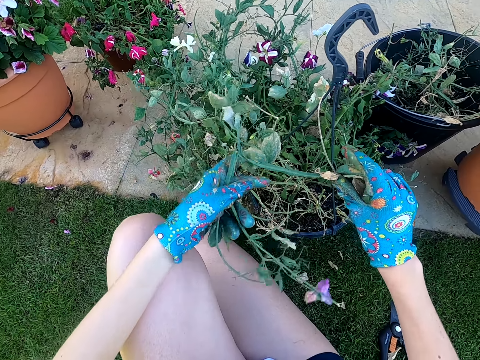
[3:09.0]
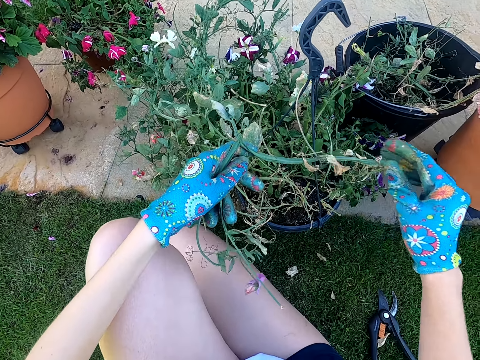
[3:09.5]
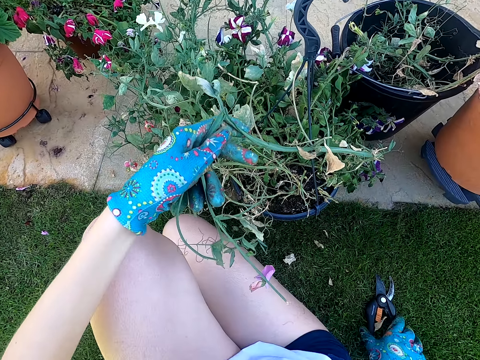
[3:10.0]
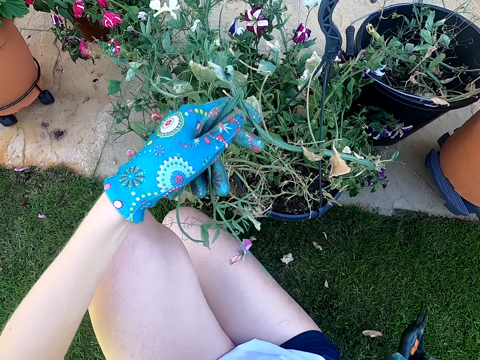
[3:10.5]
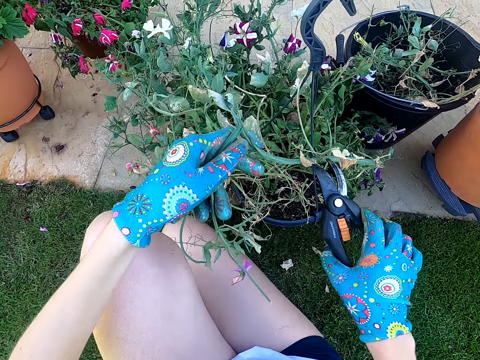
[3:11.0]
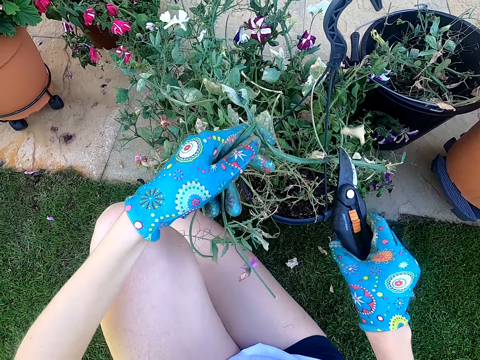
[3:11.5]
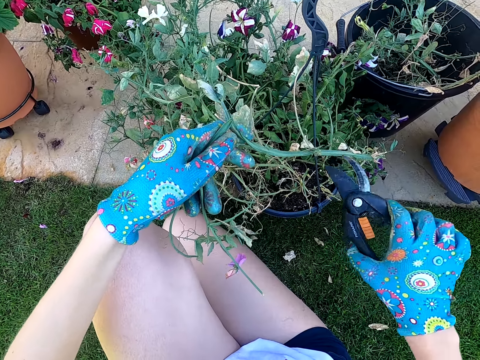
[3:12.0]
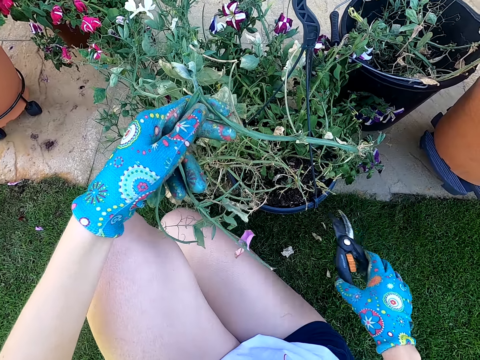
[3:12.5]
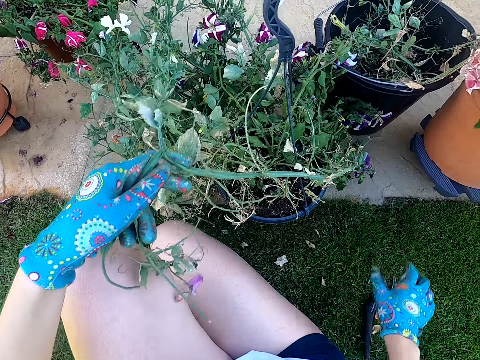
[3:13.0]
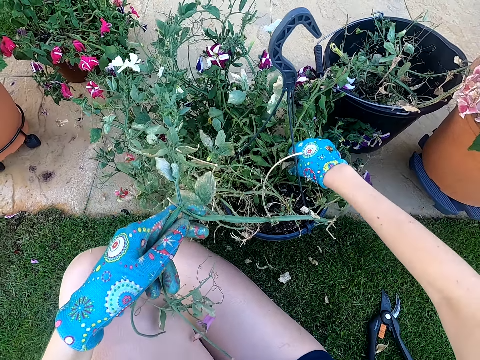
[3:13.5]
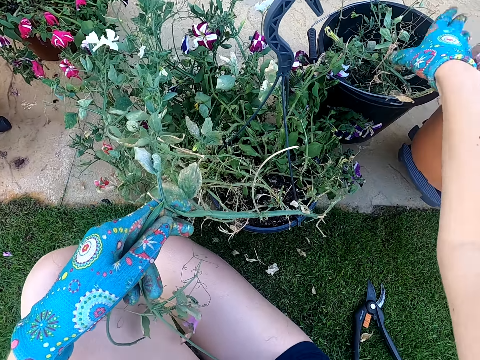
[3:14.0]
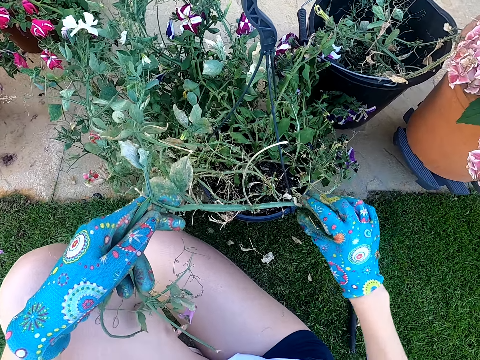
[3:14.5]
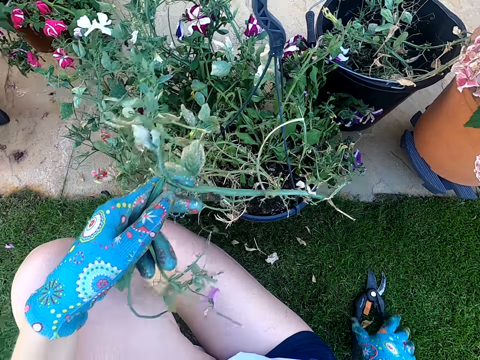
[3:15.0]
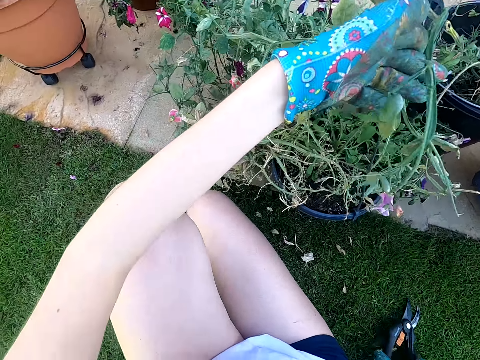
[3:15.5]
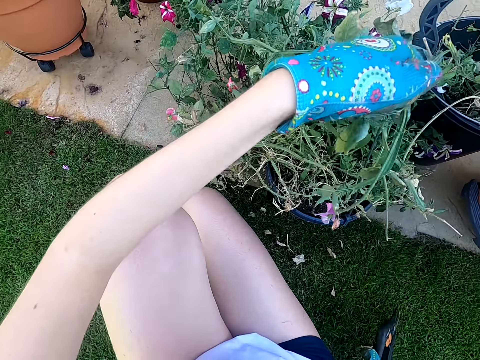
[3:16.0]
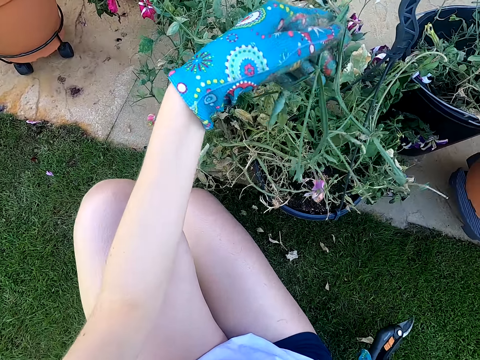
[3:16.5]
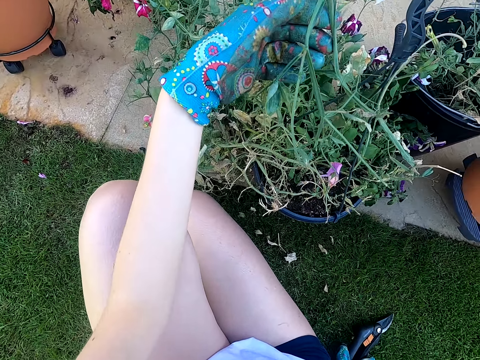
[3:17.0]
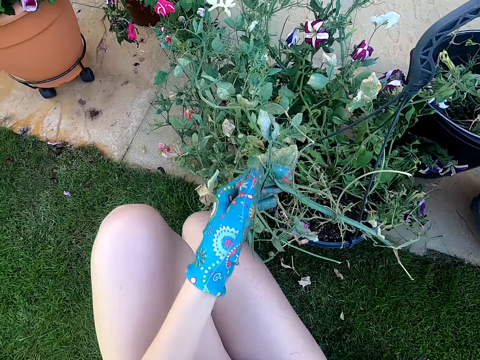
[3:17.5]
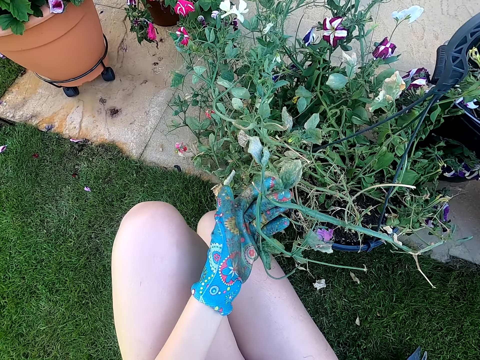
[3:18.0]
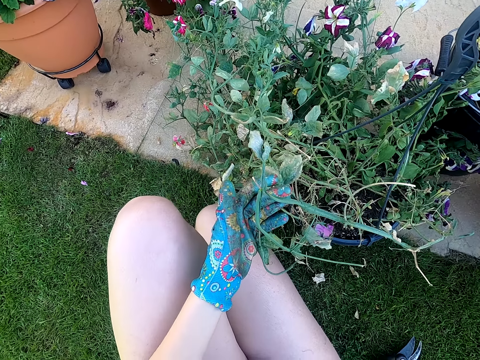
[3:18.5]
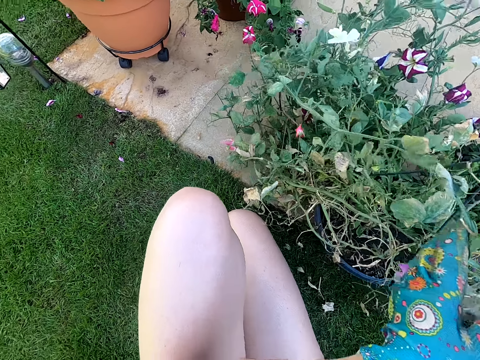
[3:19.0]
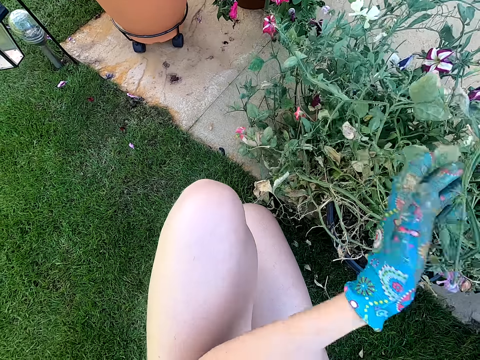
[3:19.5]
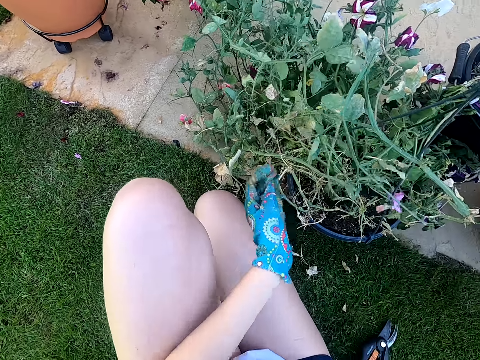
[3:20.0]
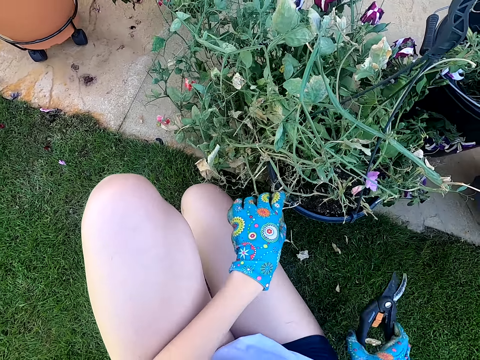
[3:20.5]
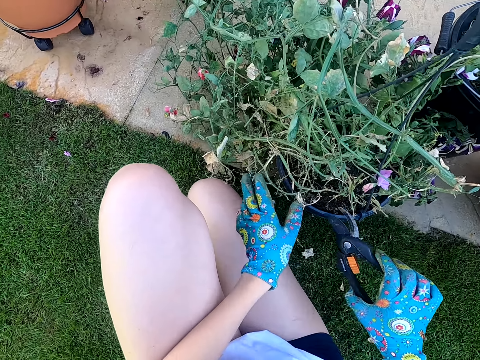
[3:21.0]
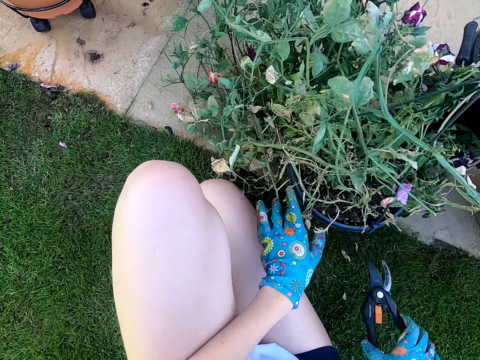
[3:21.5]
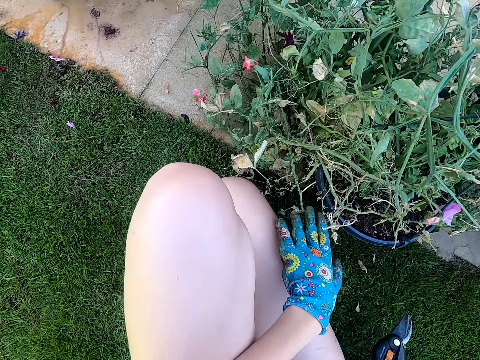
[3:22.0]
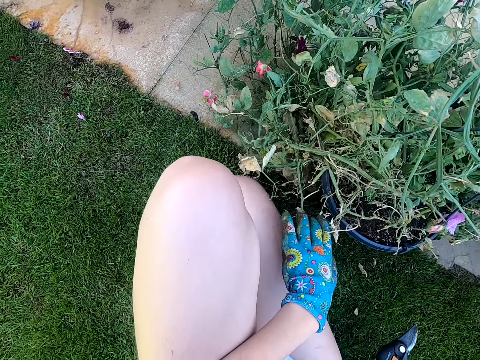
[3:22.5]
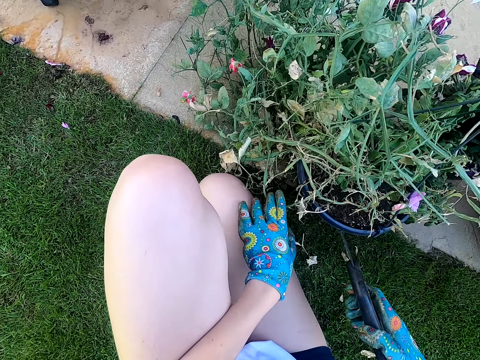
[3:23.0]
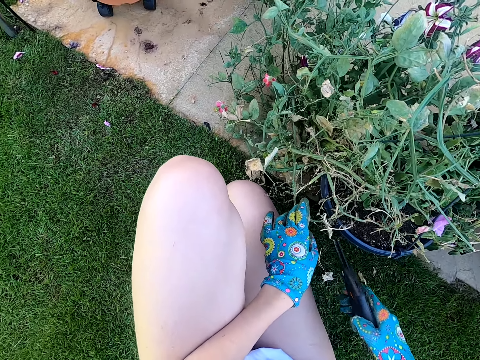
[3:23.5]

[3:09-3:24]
The camera wearer picks up the lopper shears or flower shear on the ground. She cuts the house plant branch with the lopper shears. She holds the flower shear. She puts the lopper shears on the ground. She picks up the dry plant leaf with her left hand, and puts the house plant leaf in the dustbin. She holds the lopper shears on the ground. She holds the house plant branch with her left hand and touches the plant.

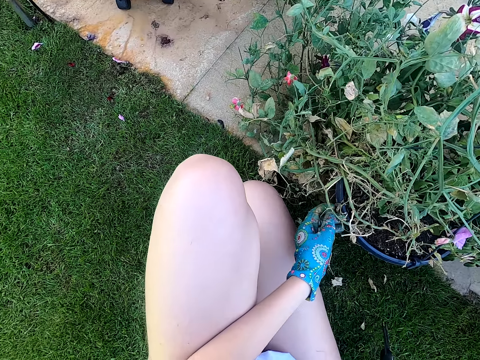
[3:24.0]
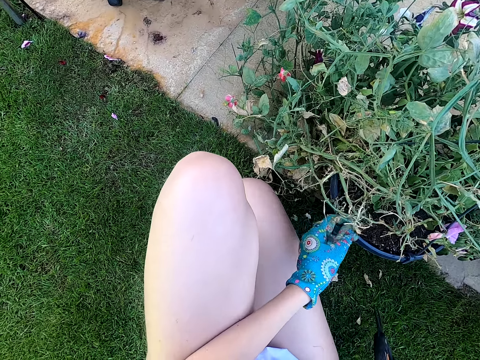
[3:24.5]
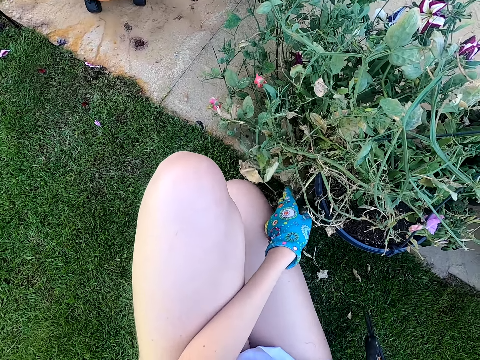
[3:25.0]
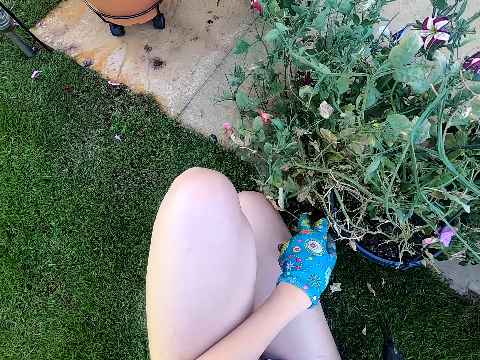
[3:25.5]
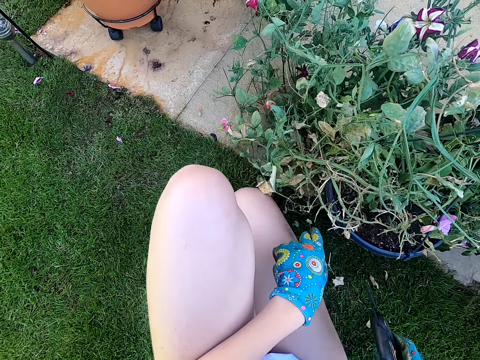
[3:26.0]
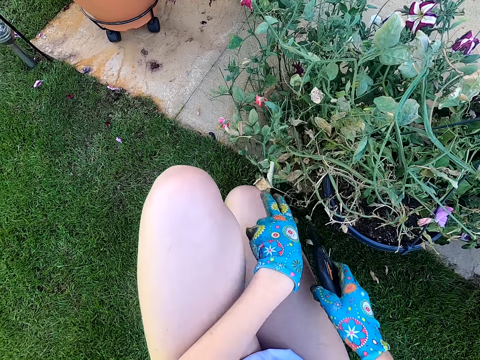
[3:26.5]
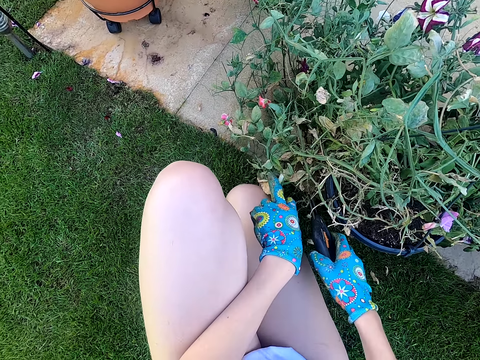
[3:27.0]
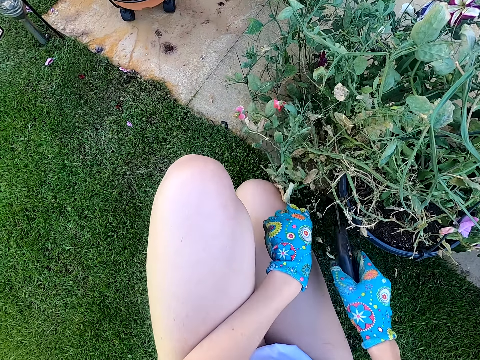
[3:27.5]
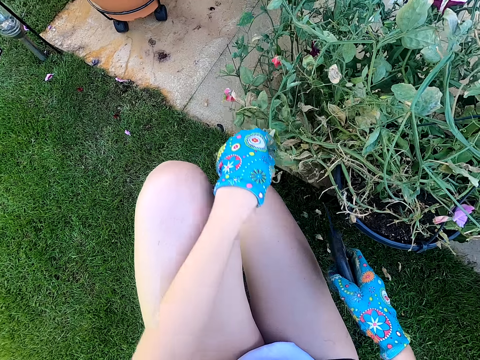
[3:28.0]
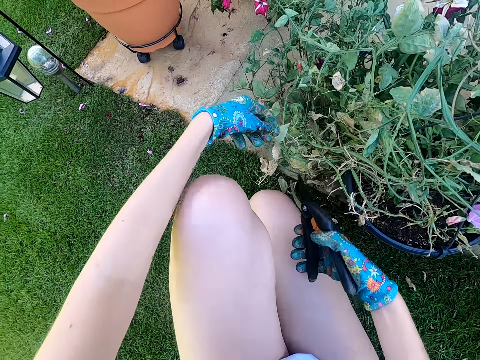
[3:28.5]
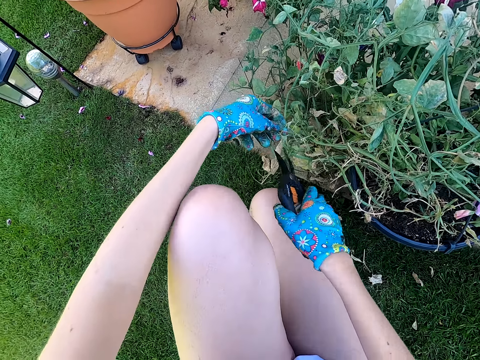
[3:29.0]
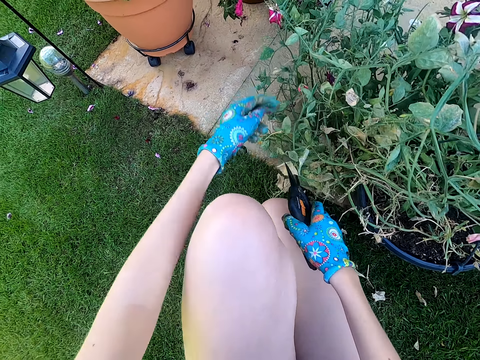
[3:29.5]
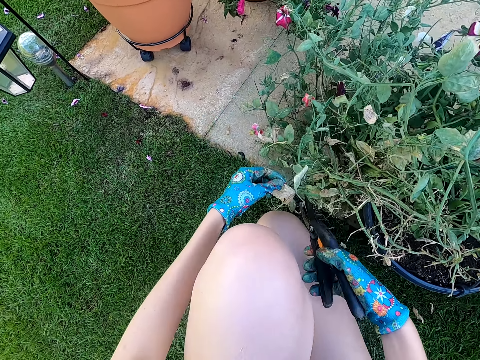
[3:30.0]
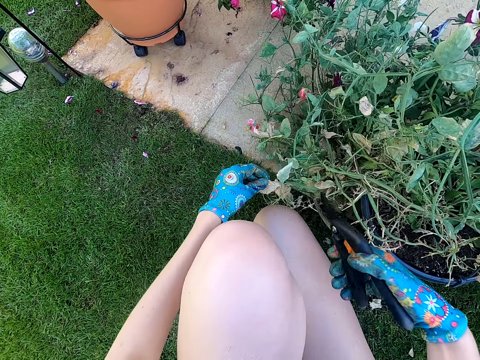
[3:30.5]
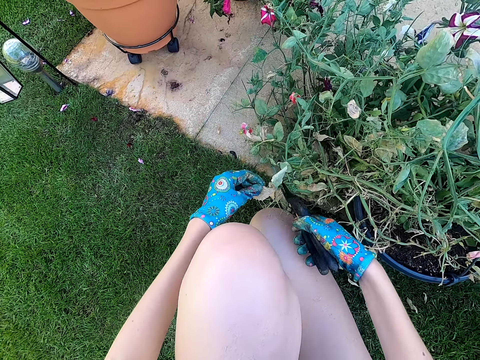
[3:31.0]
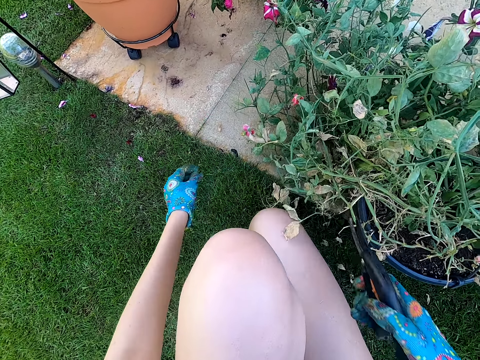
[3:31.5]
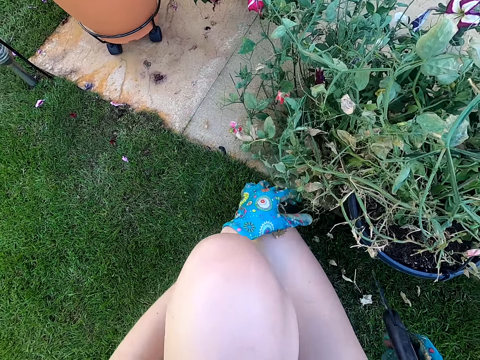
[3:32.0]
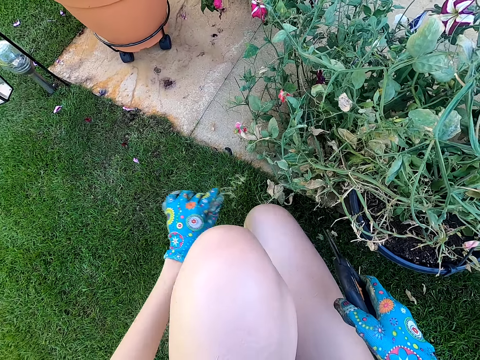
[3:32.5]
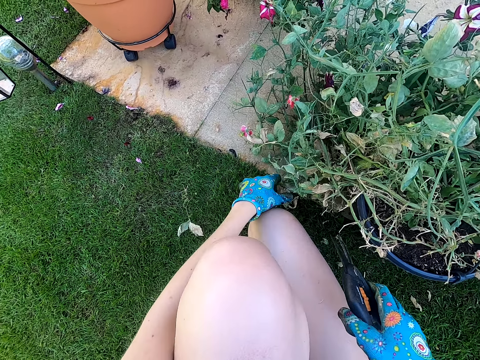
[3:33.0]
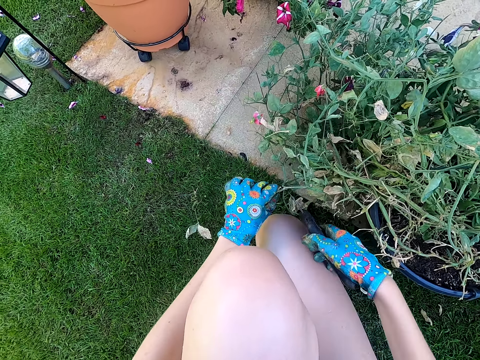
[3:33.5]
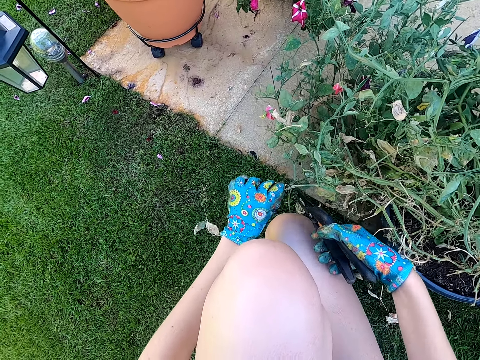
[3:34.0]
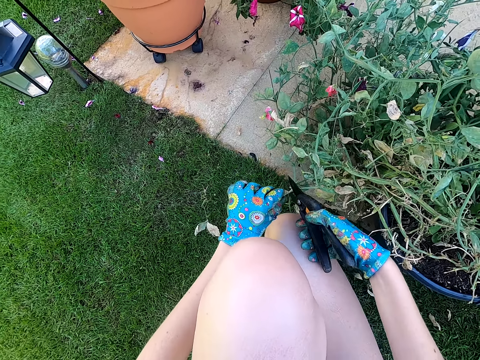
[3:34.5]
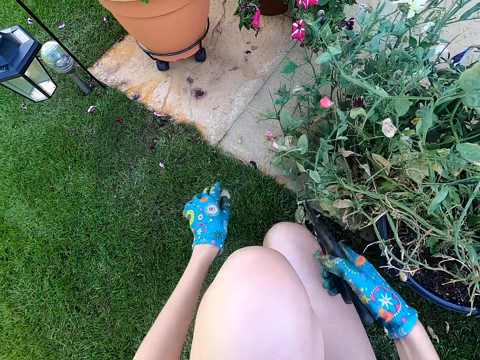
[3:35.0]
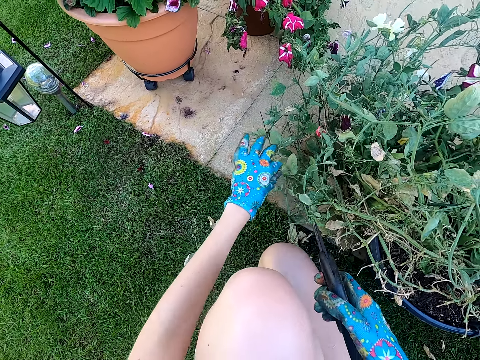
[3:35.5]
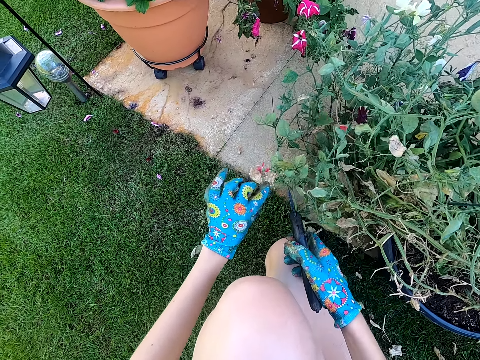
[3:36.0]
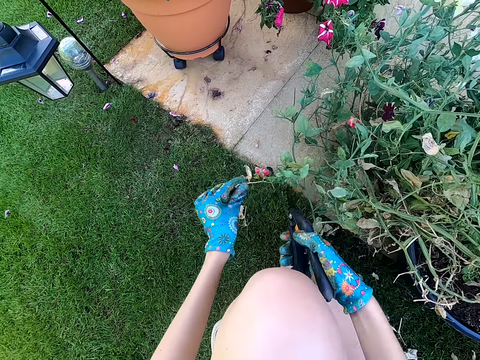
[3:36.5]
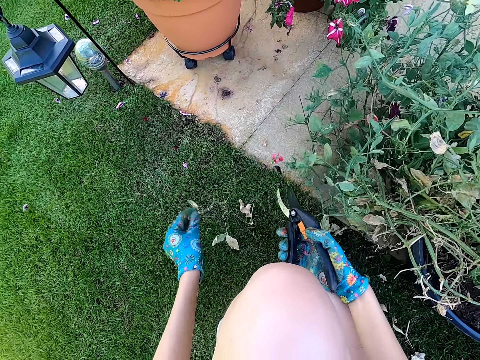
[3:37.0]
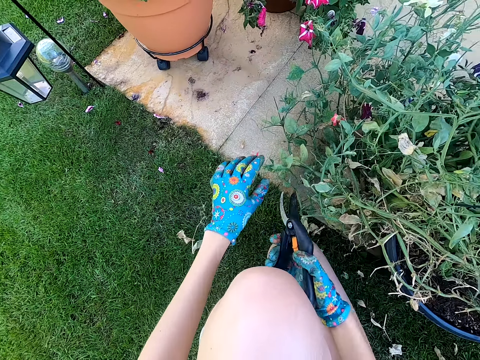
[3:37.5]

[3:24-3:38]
The camera wearer cuts the house plant branch with the lopper shears or flower shear. They place a leaf on the ground. They trim the plant with the flower shear.
